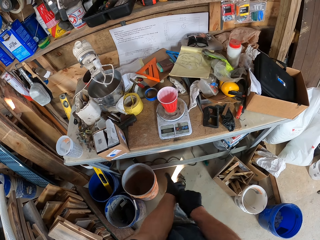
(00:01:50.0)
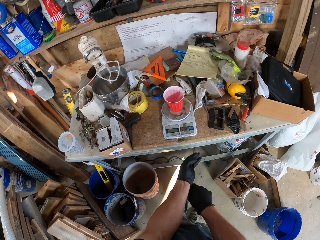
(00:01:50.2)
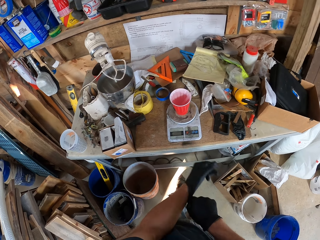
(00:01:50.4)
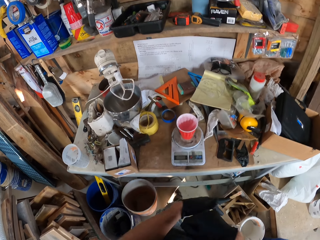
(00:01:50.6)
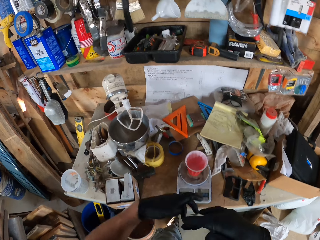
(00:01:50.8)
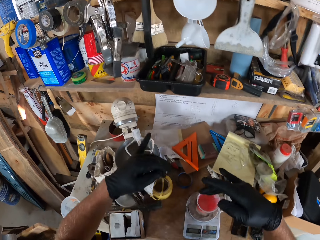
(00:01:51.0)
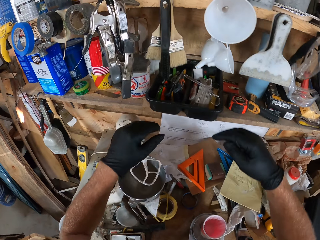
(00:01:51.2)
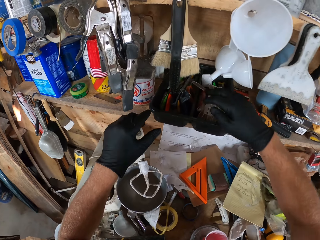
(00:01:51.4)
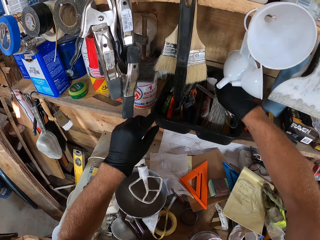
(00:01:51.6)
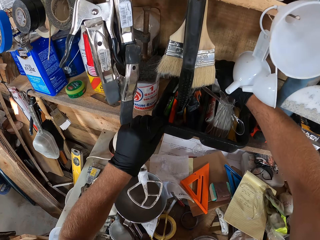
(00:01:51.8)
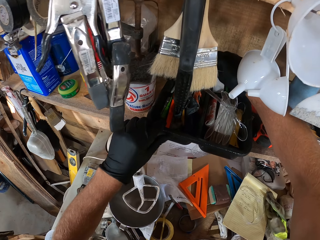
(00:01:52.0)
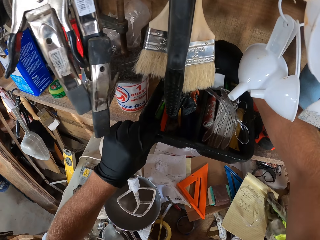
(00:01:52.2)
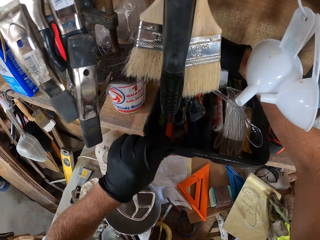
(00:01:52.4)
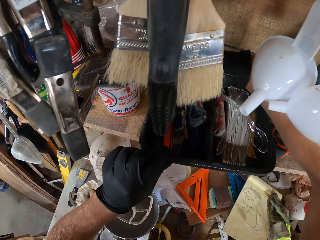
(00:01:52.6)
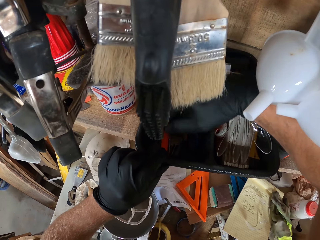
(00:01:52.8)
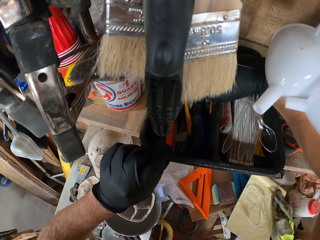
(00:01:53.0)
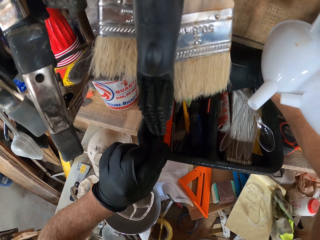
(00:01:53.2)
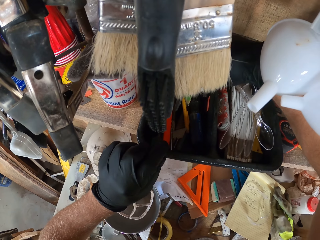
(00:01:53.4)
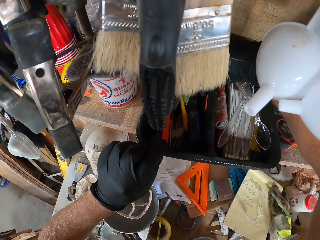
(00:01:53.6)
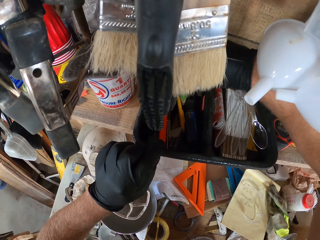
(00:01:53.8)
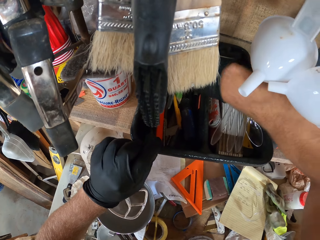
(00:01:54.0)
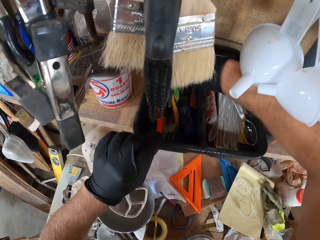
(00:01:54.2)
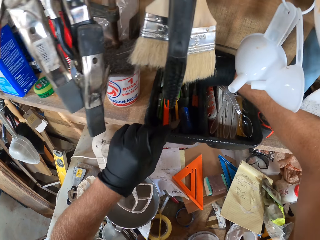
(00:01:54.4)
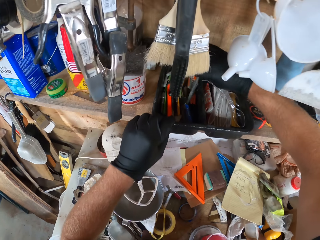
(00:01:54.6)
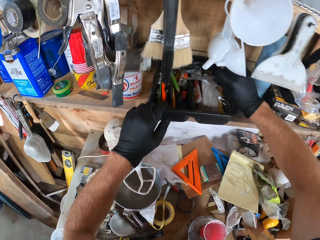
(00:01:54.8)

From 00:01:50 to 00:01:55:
The camera wearer picks up the pen.

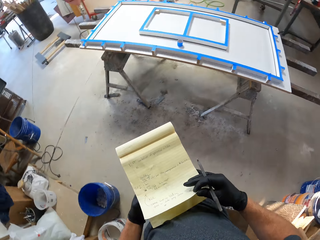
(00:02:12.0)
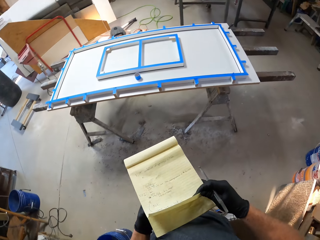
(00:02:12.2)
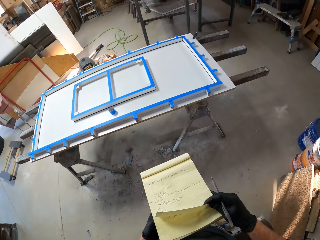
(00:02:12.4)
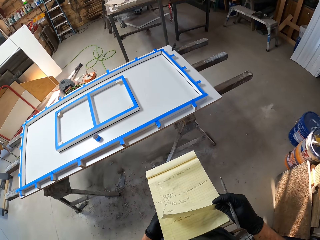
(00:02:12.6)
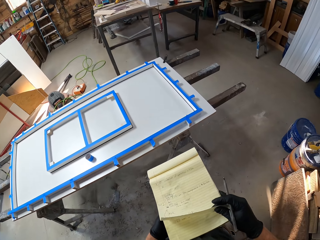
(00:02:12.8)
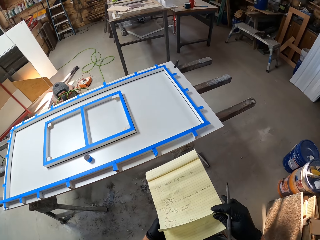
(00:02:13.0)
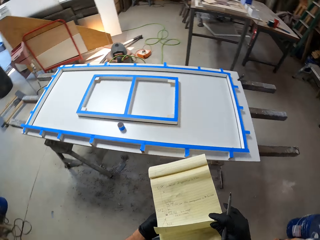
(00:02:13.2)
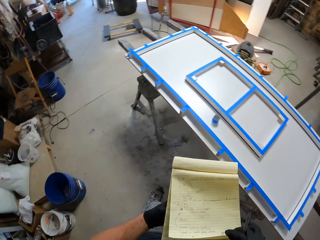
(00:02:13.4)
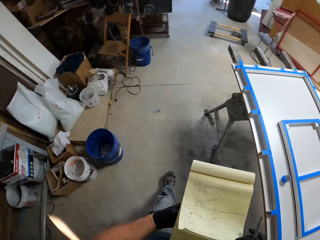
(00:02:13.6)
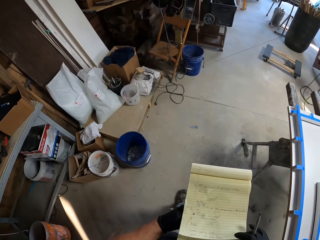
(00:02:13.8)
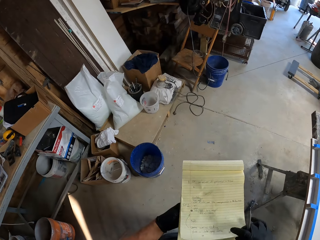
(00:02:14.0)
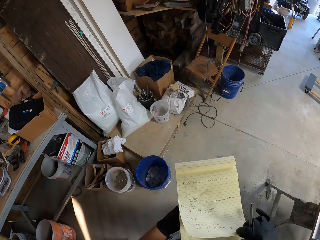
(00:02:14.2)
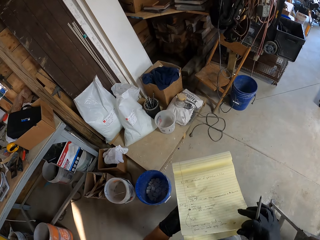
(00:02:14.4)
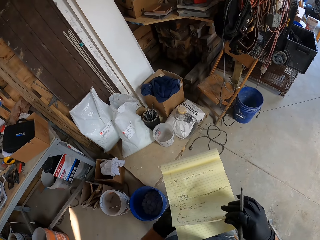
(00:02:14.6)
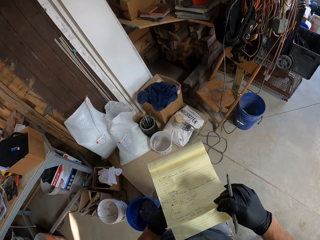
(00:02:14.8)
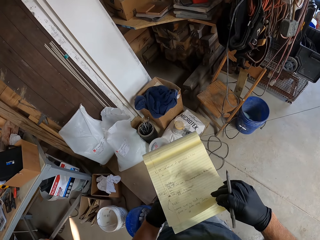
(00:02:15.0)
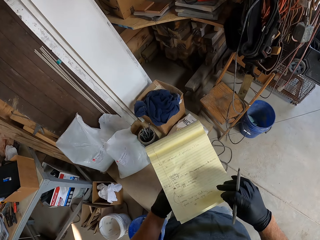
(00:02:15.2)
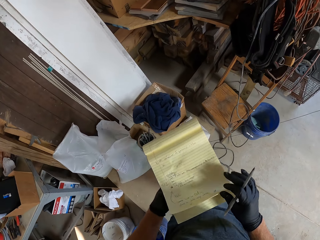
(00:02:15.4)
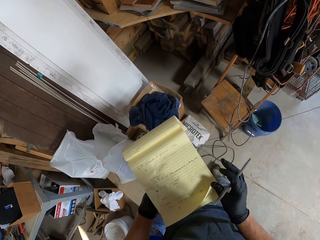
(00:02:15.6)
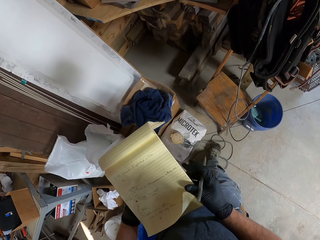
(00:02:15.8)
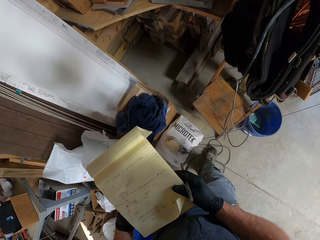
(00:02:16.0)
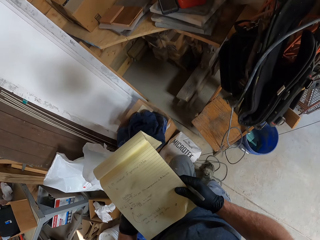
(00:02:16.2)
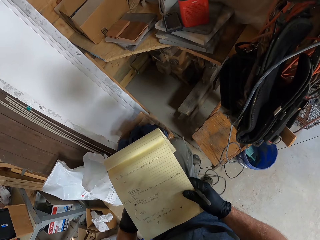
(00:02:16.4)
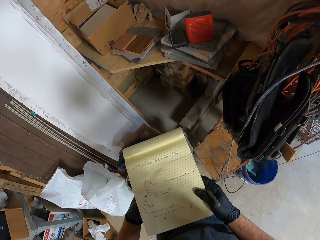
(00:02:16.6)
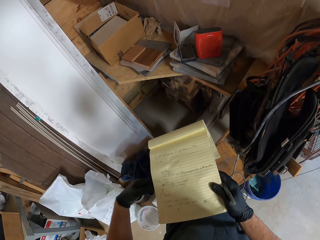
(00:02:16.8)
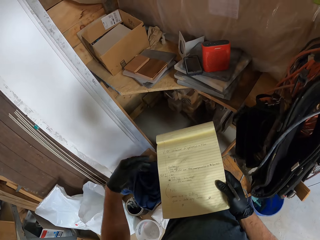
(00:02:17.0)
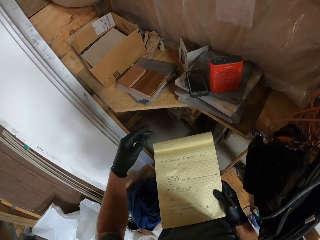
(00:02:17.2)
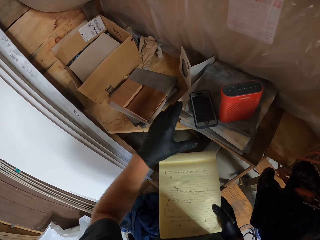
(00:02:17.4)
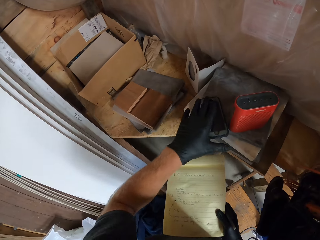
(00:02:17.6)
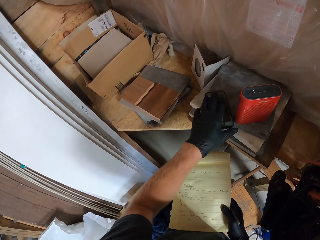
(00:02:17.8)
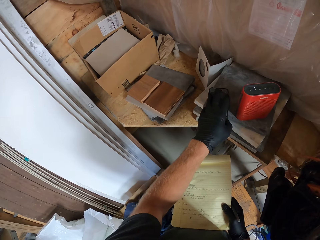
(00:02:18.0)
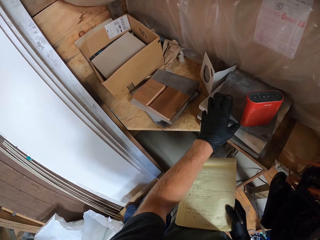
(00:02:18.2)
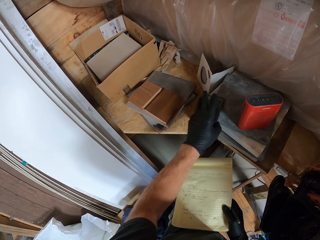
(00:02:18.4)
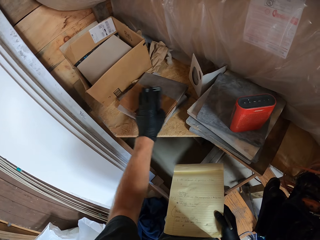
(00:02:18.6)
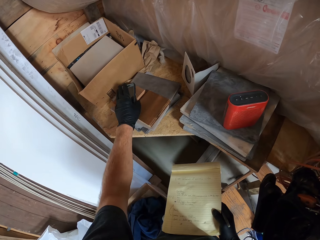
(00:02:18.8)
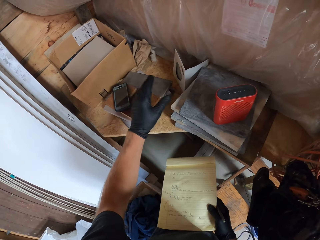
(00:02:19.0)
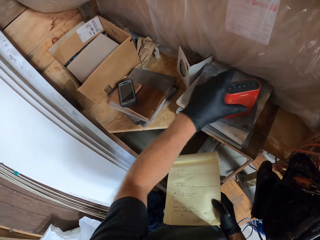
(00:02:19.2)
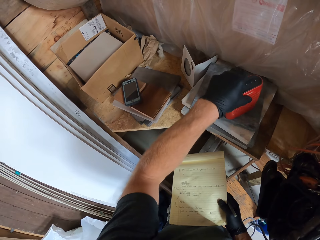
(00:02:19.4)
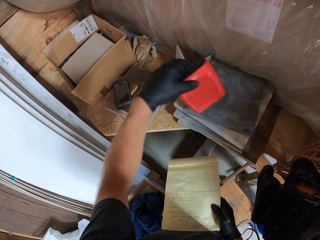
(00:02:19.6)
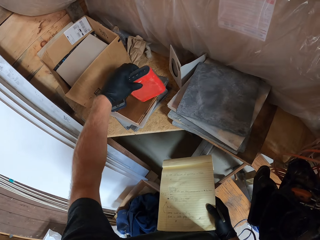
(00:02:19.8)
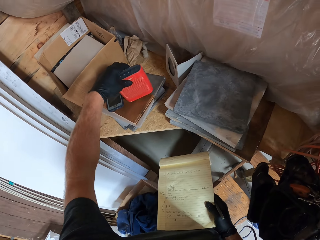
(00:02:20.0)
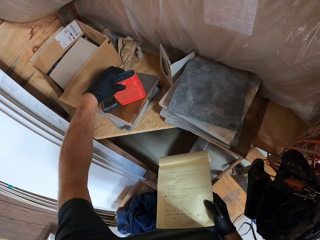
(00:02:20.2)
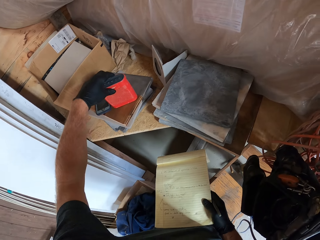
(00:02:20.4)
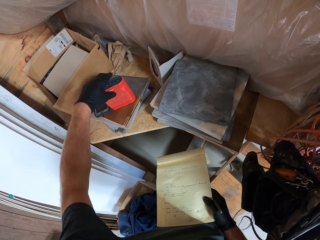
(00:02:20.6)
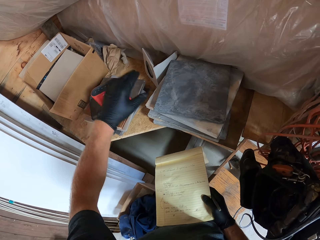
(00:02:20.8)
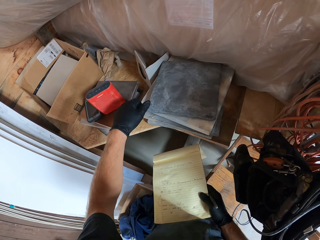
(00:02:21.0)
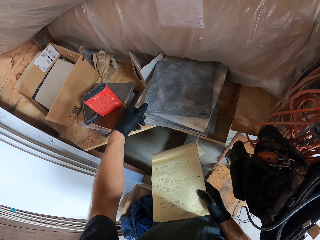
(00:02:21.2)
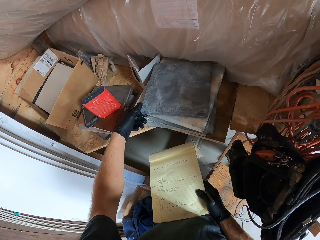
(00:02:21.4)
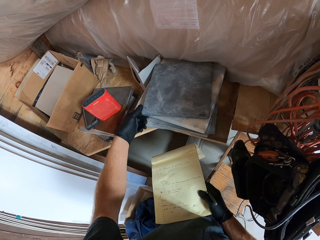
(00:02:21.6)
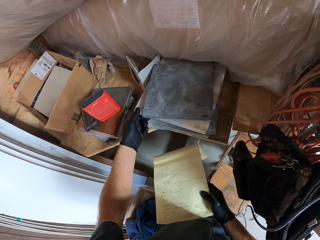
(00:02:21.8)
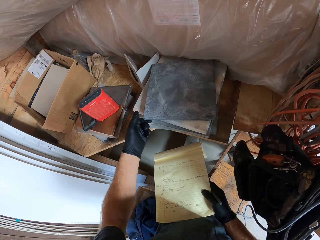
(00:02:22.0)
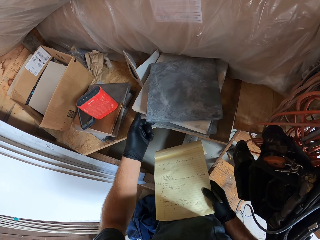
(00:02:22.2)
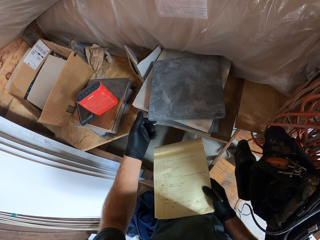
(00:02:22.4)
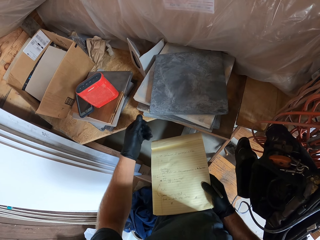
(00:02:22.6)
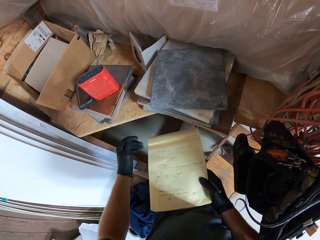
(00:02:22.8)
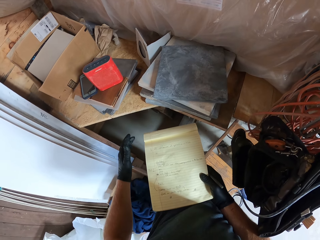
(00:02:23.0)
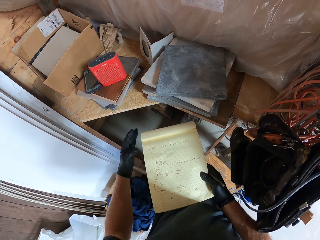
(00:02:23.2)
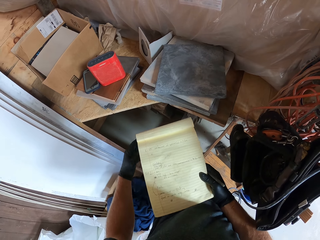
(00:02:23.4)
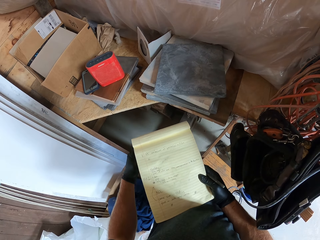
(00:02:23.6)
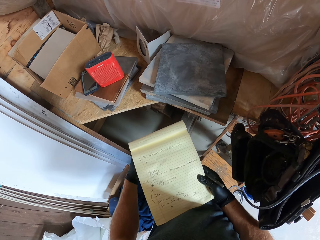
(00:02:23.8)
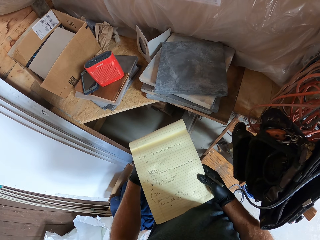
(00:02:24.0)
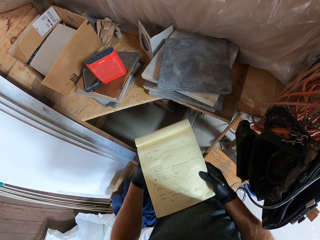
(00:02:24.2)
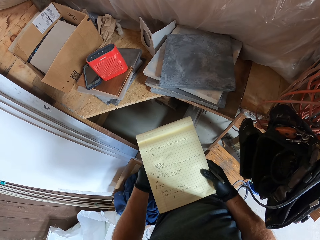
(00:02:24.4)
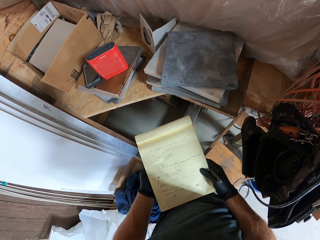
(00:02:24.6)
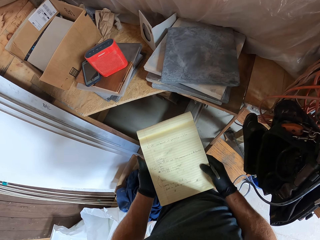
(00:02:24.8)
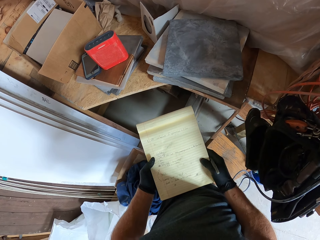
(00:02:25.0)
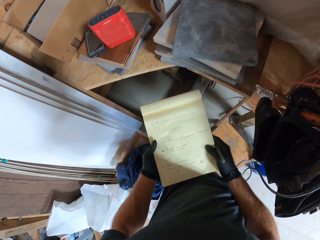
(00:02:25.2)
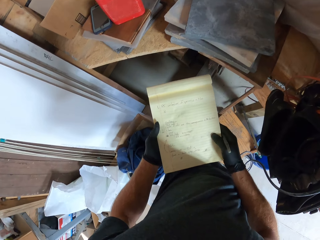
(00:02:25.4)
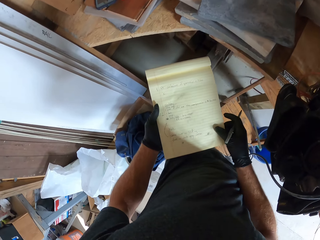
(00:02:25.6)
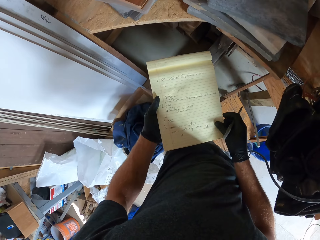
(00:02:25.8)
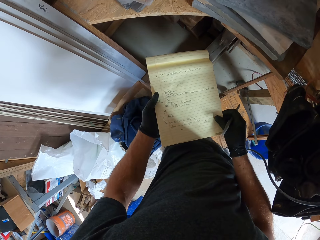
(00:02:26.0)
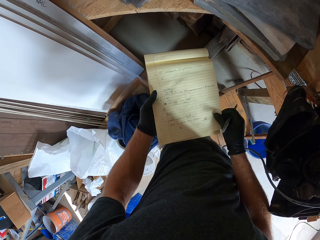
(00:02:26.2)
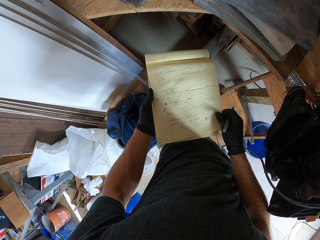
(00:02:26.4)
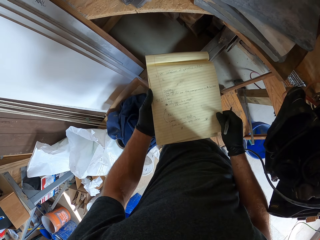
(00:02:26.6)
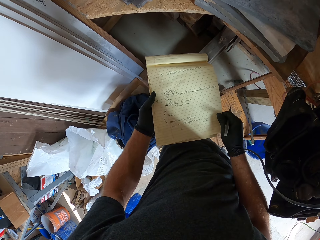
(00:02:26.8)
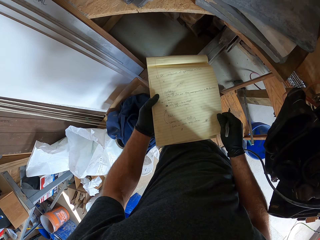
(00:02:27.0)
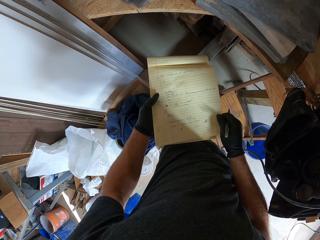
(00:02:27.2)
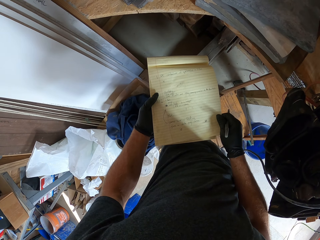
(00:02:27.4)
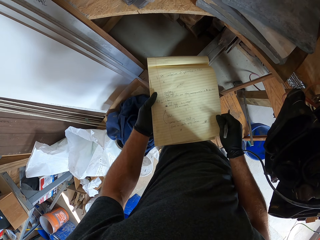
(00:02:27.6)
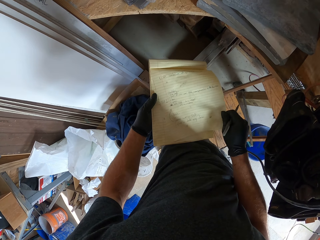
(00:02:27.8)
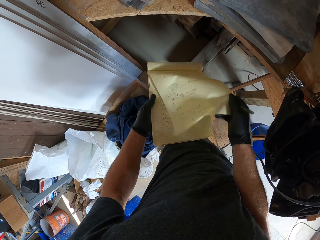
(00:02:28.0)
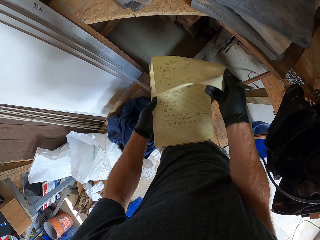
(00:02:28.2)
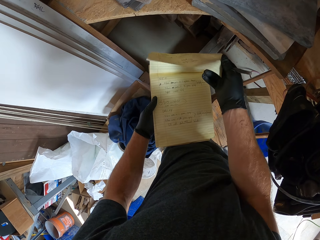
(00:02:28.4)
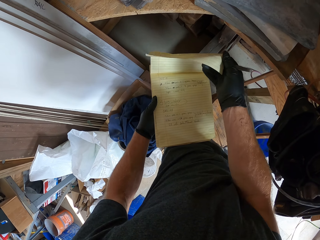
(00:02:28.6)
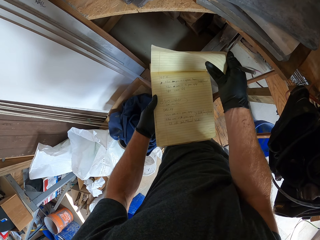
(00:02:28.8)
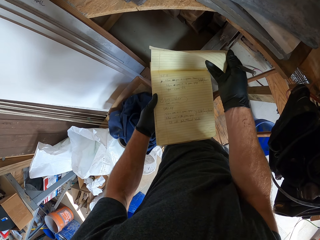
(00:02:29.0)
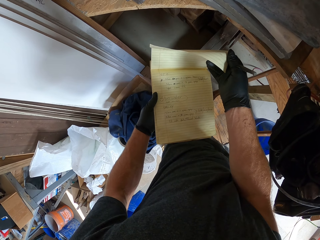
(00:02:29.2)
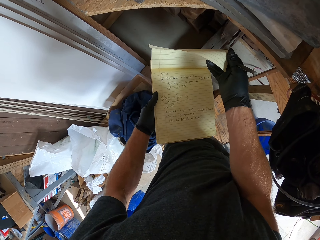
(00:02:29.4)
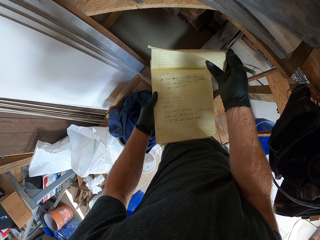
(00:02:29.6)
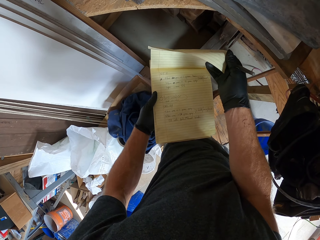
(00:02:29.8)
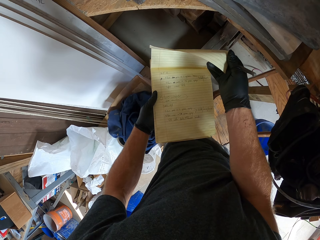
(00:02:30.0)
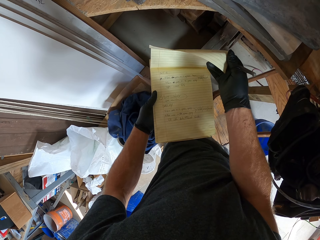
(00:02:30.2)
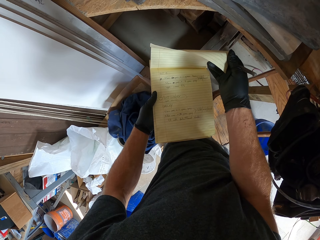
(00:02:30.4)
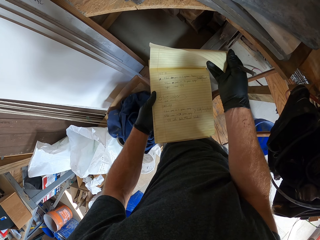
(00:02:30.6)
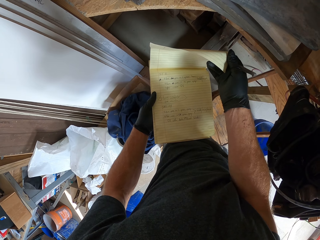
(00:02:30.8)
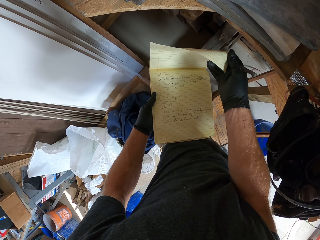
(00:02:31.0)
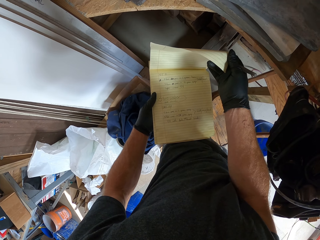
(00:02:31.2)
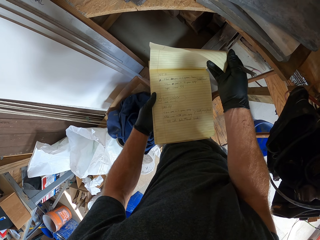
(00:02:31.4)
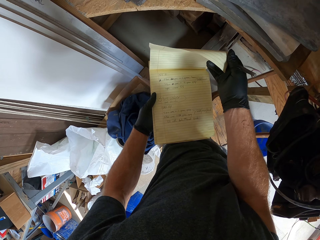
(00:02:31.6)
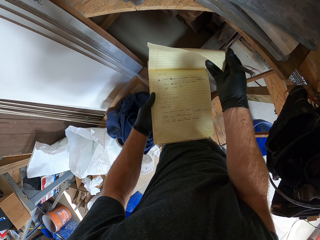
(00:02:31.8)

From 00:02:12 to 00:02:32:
The camera wearer steps forward. They pass the book to the right hand. They pick up the phone. They put the phone on top of the tile on the table. They pick up the speaker. They put the speaker on top of the wood. They move the tile. They touch the book. They pass the book to the left hand. They look at the book. They lift the page of the book. They look at the book. They hold the book page.
